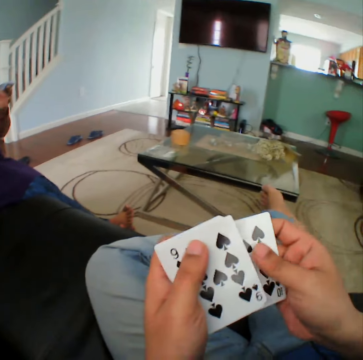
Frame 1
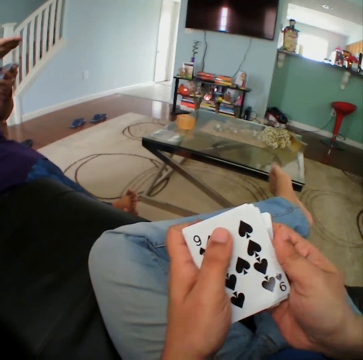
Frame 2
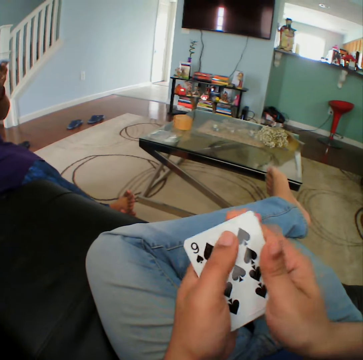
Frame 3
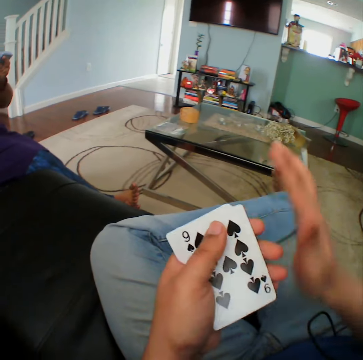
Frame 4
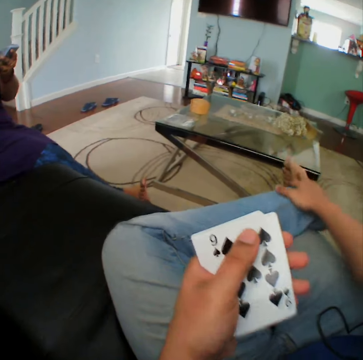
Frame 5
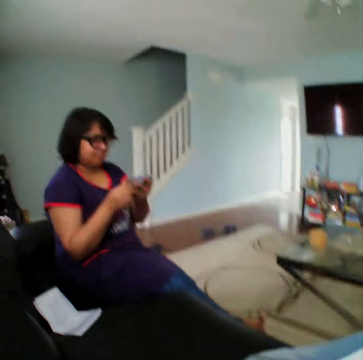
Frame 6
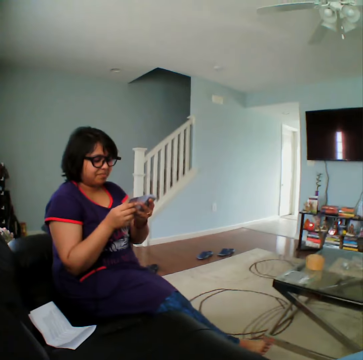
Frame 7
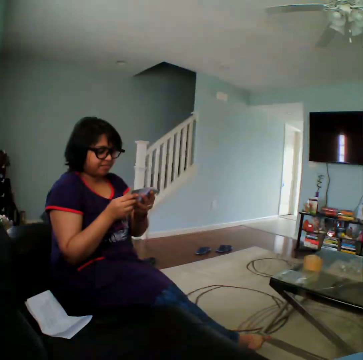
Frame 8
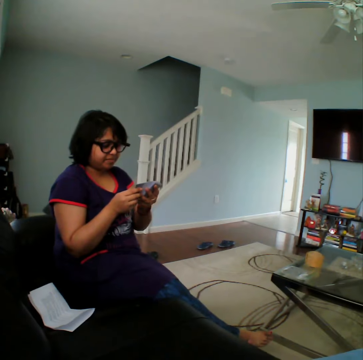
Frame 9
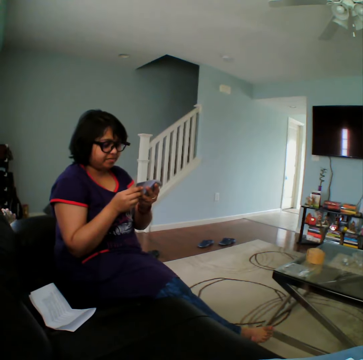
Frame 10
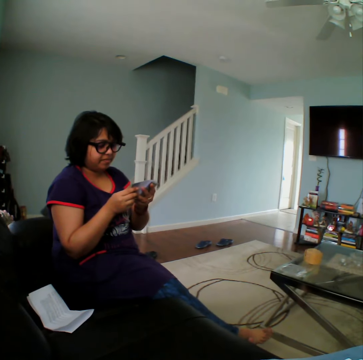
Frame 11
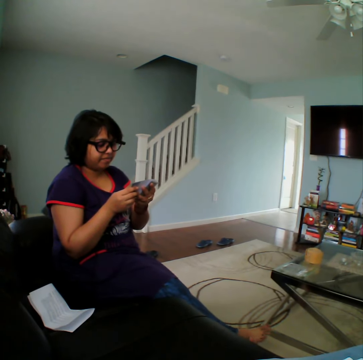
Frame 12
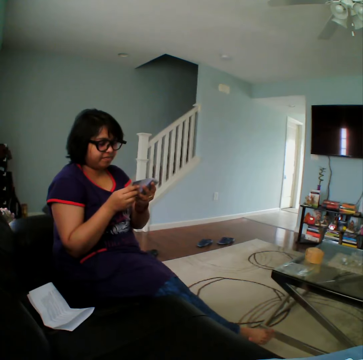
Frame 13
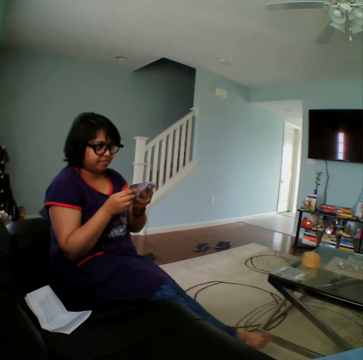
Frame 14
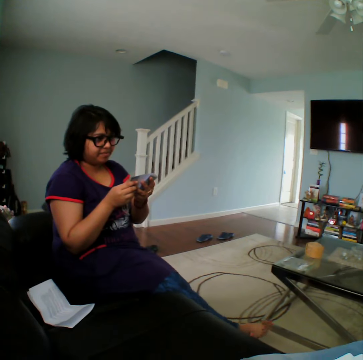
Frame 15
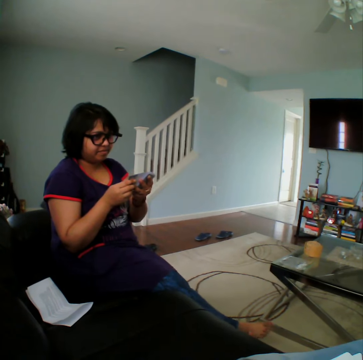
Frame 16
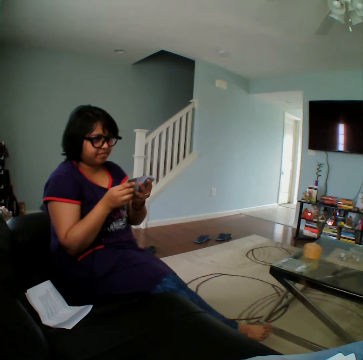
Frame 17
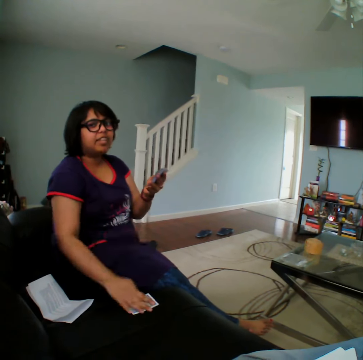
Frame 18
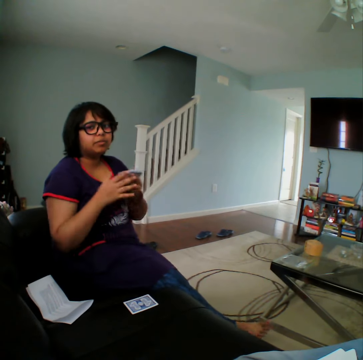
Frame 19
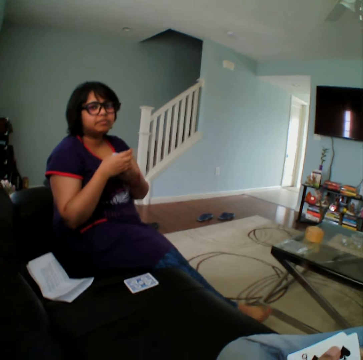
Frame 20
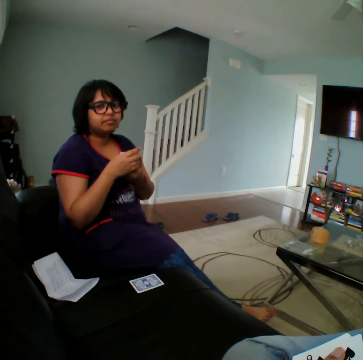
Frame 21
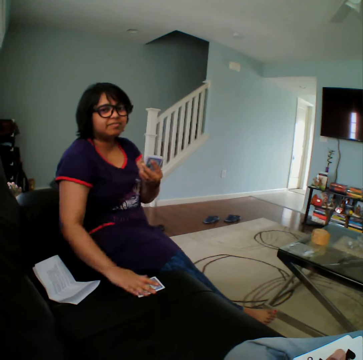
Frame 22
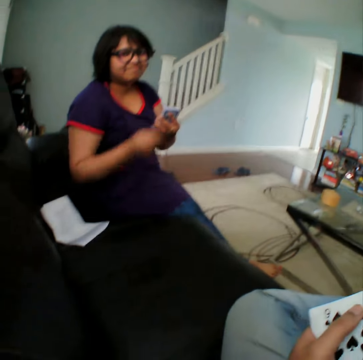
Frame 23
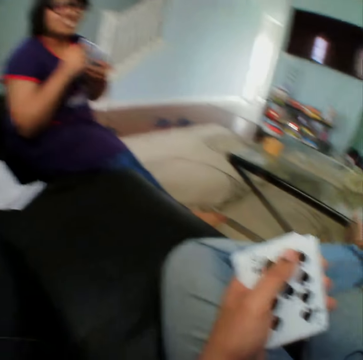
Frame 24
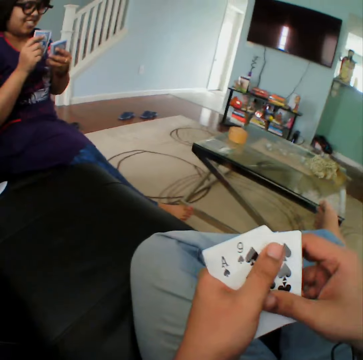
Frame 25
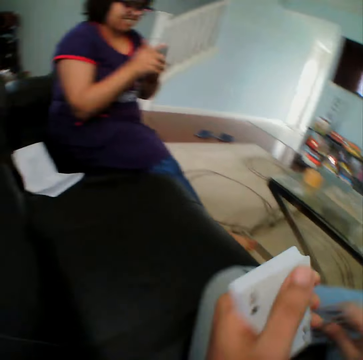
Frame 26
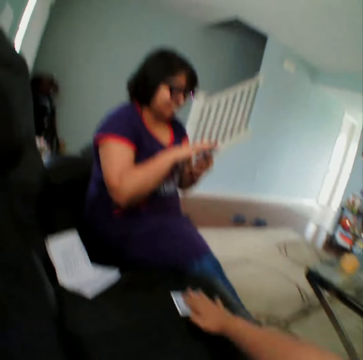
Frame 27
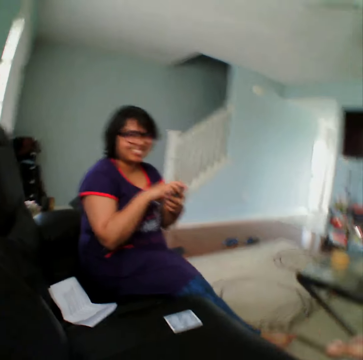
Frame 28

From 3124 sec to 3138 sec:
The camera wearer inspects the cards on his hands. He stares at a woman. The woman places a card on the sofa. The camera wearer stares at the woman. The woman picks the card from the sofa. The camera wearer places the card on the sofa.

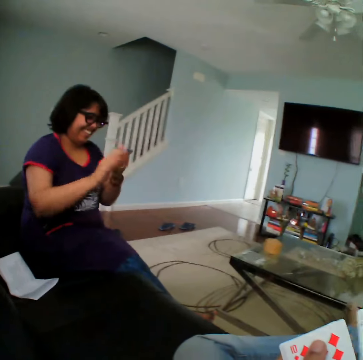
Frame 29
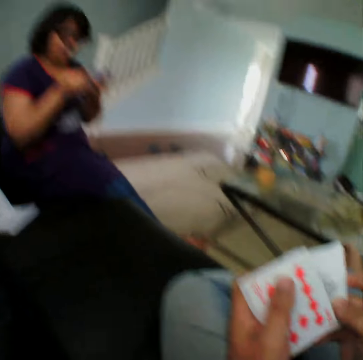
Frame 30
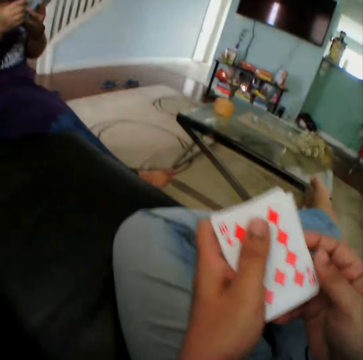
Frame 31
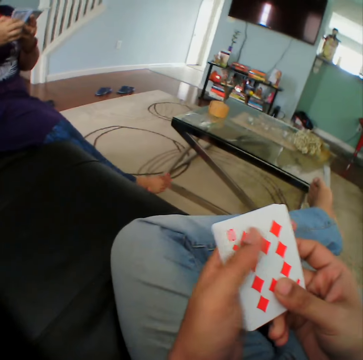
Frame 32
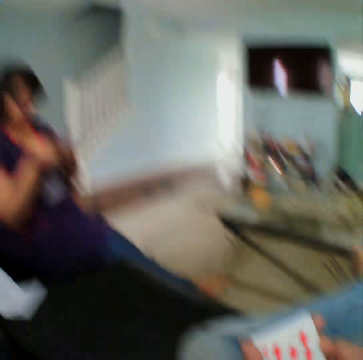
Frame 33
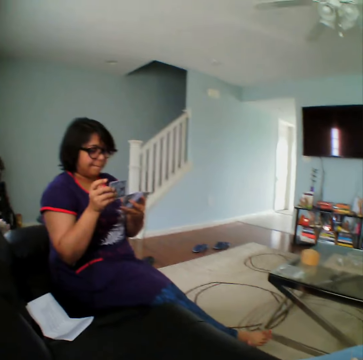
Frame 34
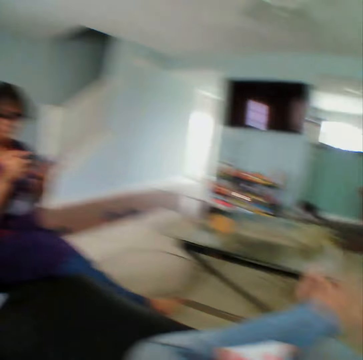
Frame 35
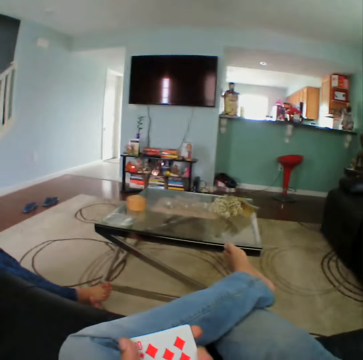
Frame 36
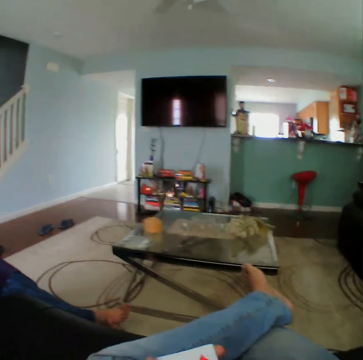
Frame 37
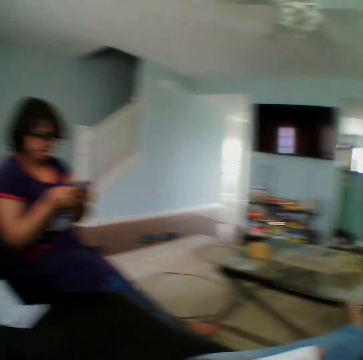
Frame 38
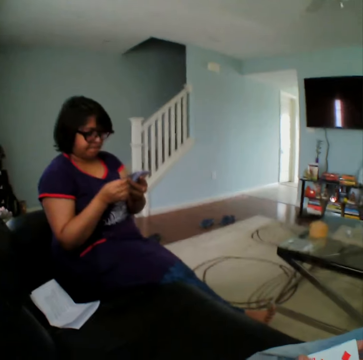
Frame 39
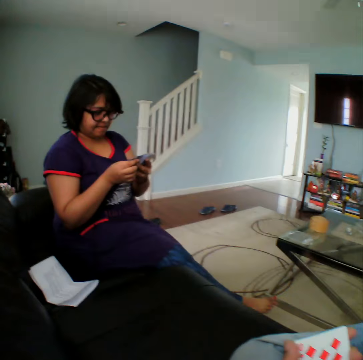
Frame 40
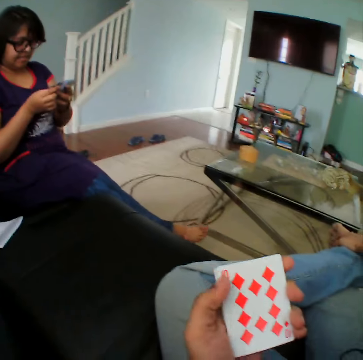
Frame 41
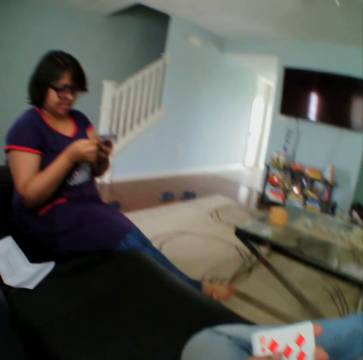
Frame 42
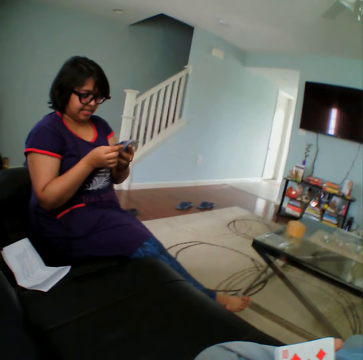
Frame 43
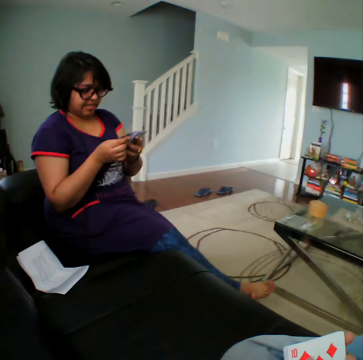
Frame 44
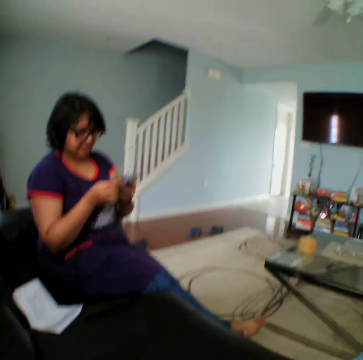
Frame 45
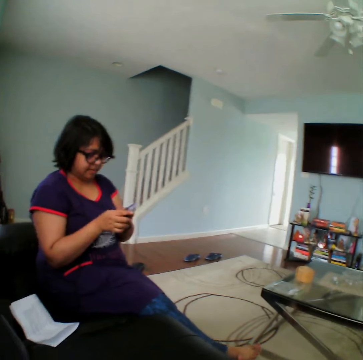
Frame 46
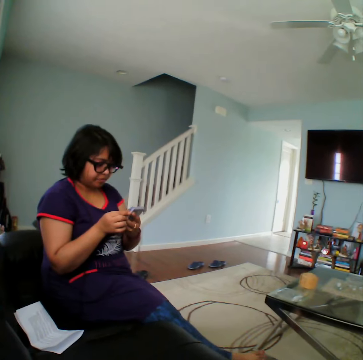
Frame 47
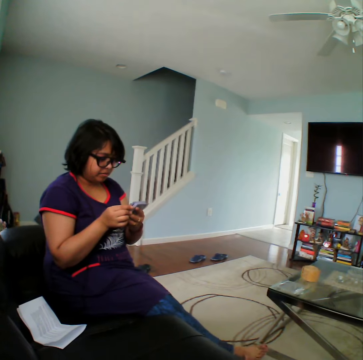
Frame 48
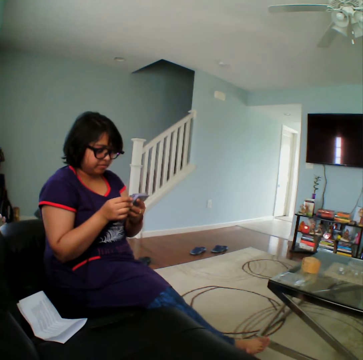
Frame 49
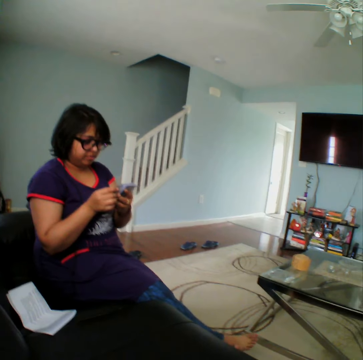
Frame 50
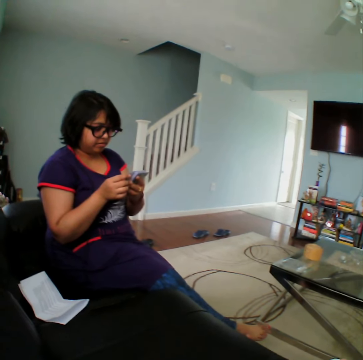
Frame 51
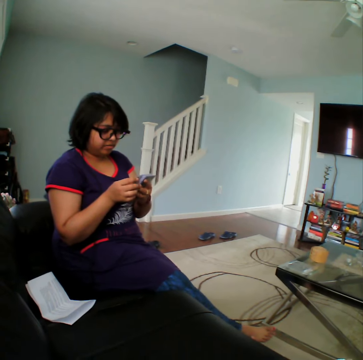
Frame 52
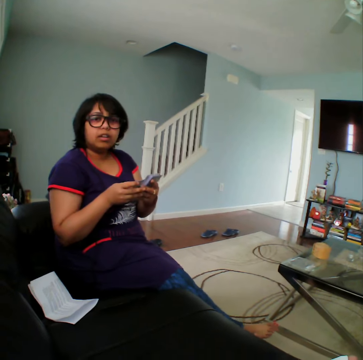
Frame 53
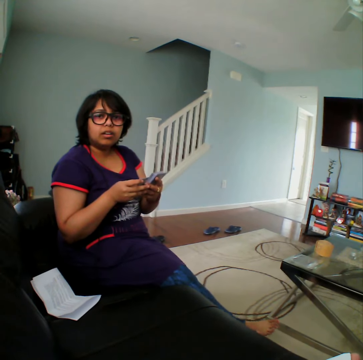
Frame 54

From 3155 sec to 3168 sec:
The camera wearer inspects the cards on his hands. He stares at a woman. He looks around the apartment. He stares at the woman. He inspects the cards on his hands. He stares at the woman.

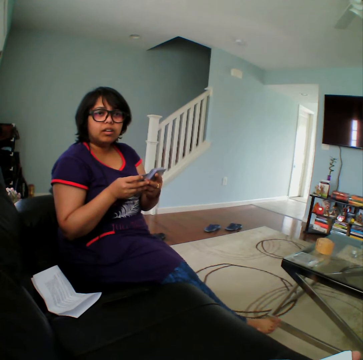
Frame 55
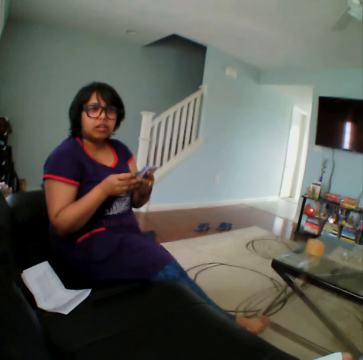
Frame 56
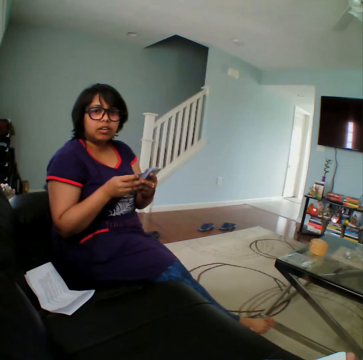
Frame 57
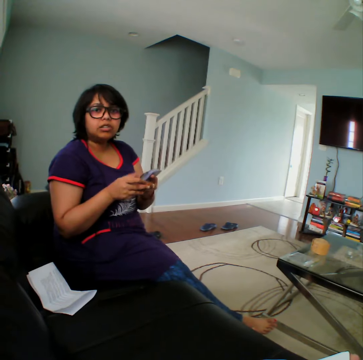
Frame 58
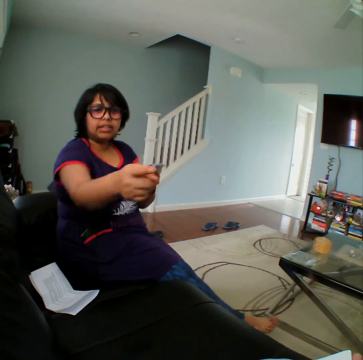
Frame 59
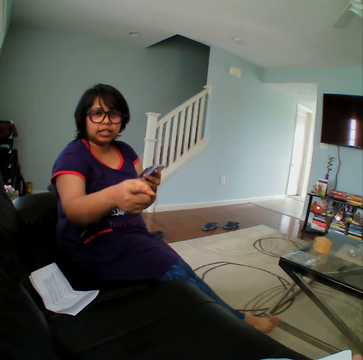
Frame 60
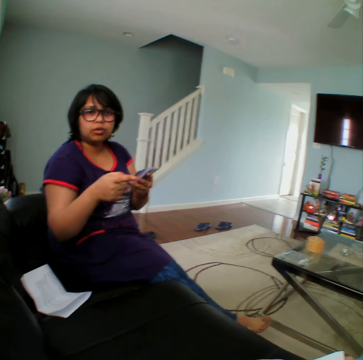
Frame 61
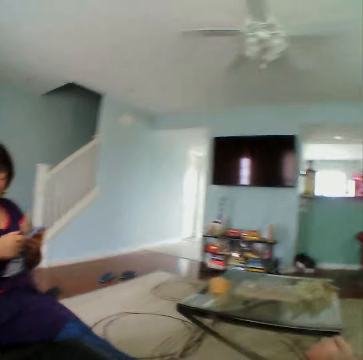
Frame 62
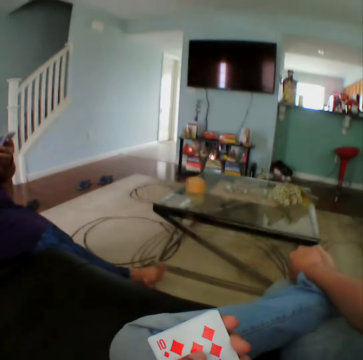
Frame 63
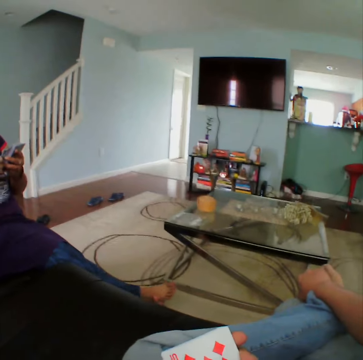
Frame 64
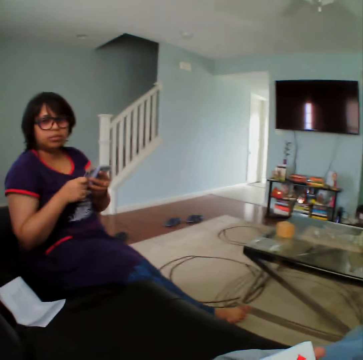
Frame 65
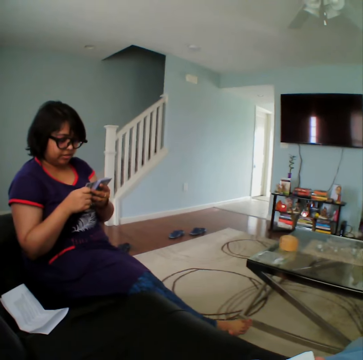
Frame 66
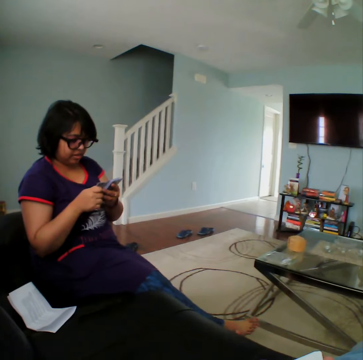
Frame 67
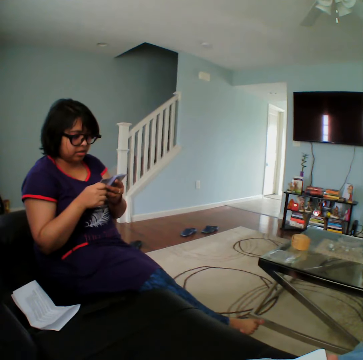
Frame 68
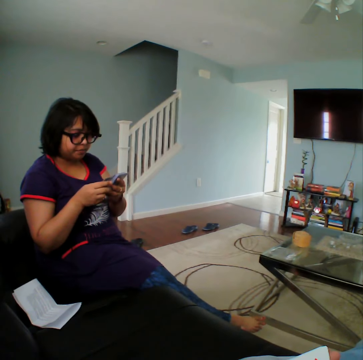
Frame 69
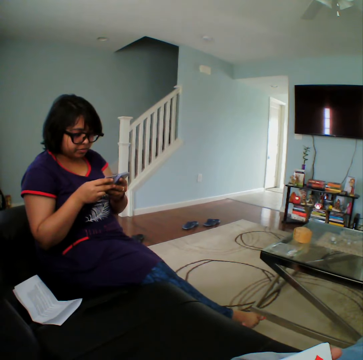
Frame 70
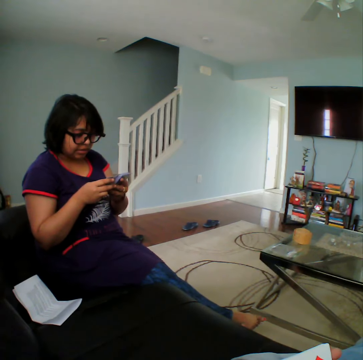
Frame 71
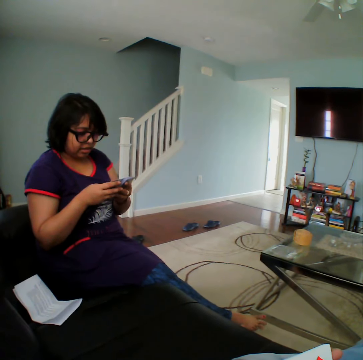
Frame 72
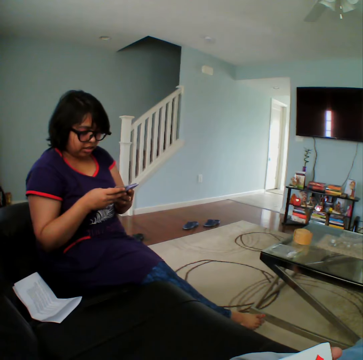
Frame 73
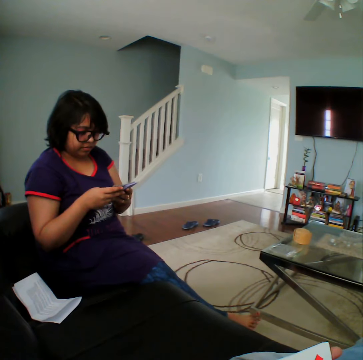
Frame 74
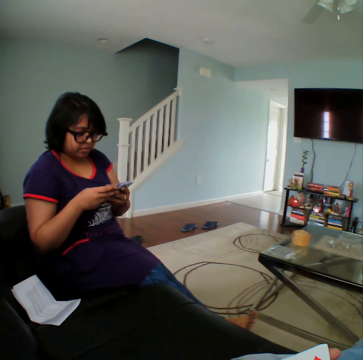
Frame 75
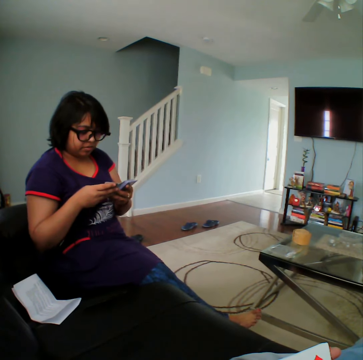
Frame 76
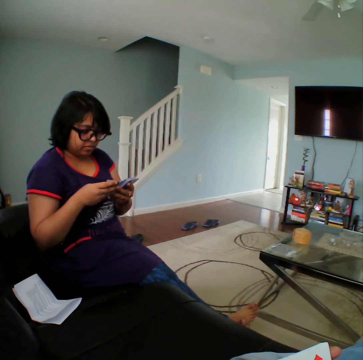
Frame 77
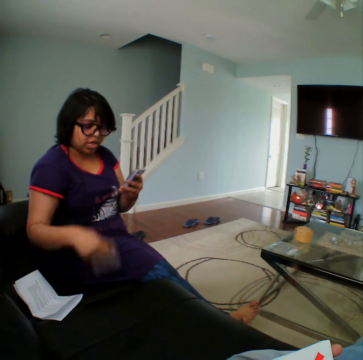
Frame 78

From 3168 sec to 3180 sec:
The camera wearer looks around the apartment. They stare at a woman.
